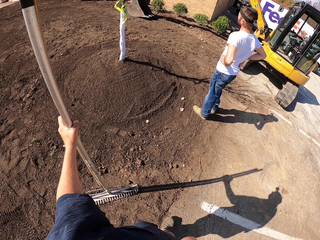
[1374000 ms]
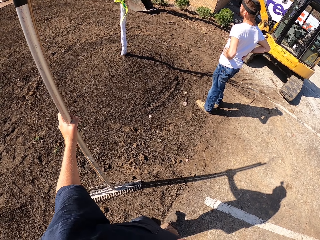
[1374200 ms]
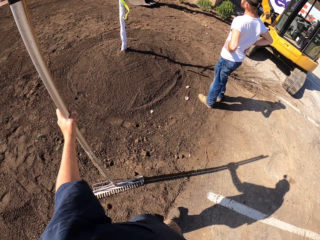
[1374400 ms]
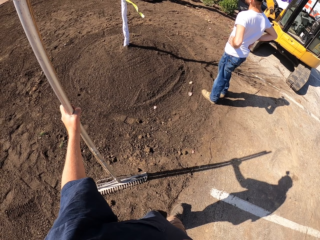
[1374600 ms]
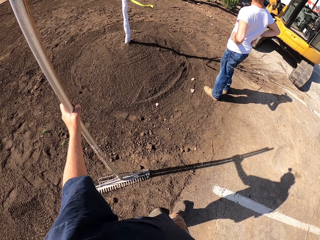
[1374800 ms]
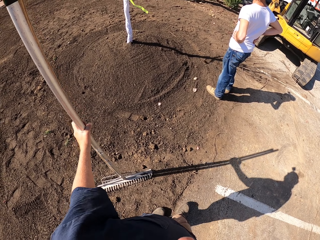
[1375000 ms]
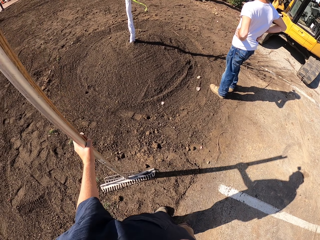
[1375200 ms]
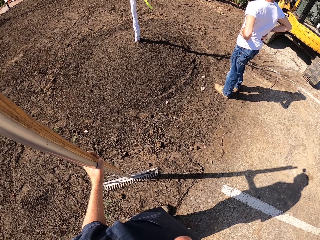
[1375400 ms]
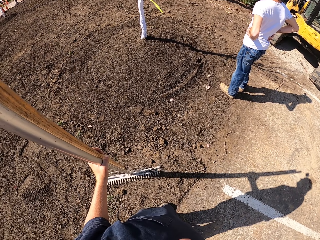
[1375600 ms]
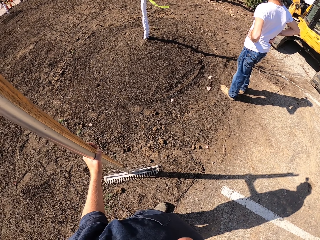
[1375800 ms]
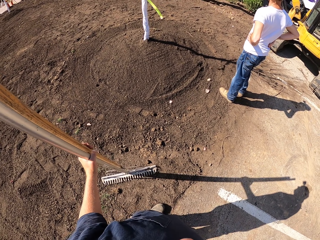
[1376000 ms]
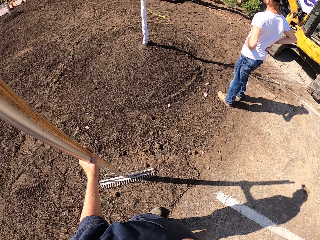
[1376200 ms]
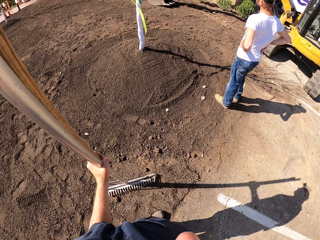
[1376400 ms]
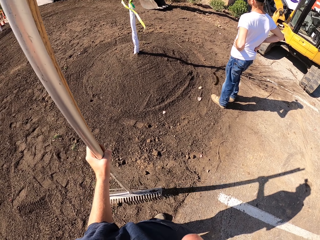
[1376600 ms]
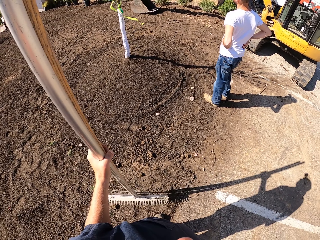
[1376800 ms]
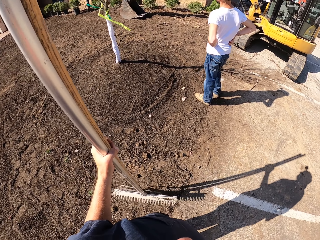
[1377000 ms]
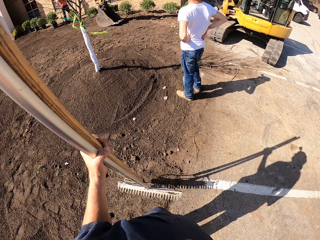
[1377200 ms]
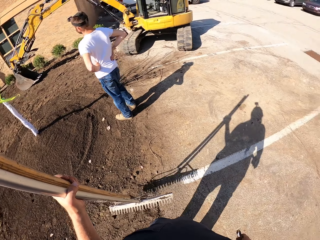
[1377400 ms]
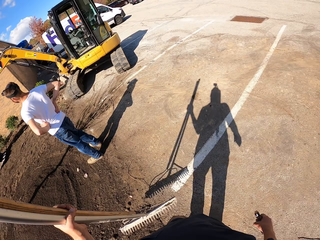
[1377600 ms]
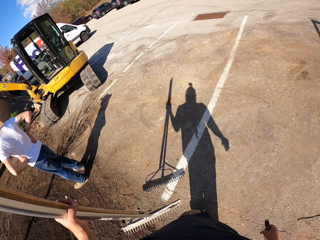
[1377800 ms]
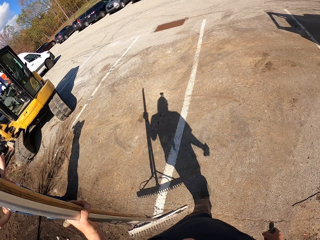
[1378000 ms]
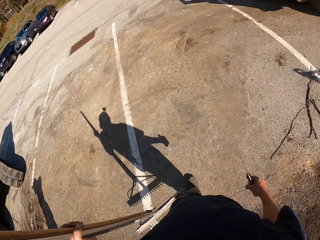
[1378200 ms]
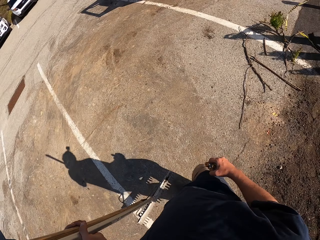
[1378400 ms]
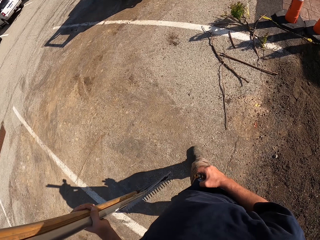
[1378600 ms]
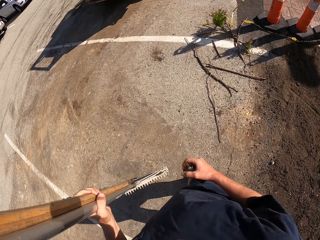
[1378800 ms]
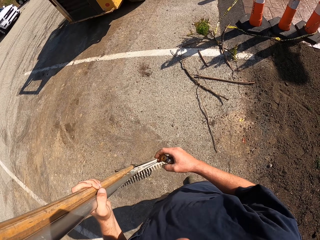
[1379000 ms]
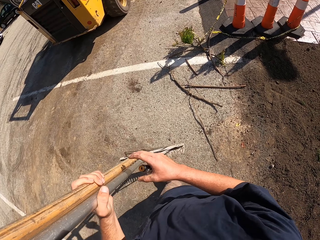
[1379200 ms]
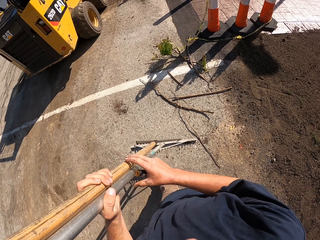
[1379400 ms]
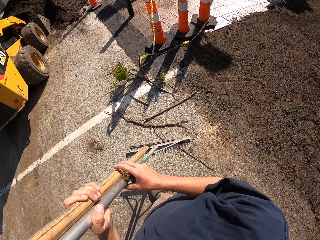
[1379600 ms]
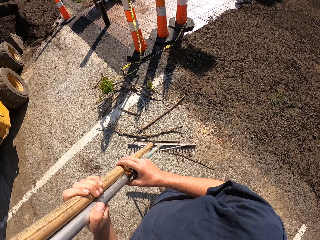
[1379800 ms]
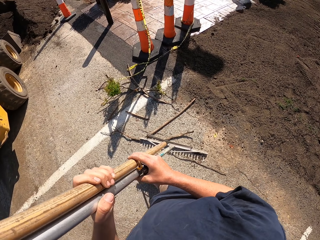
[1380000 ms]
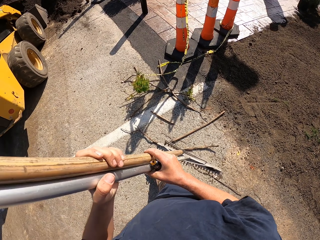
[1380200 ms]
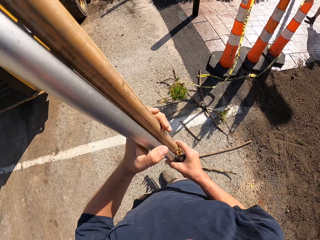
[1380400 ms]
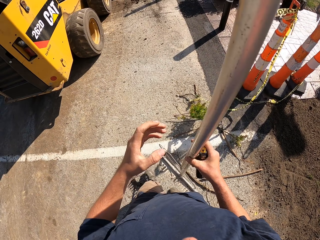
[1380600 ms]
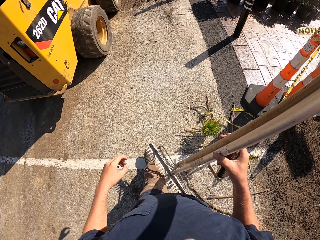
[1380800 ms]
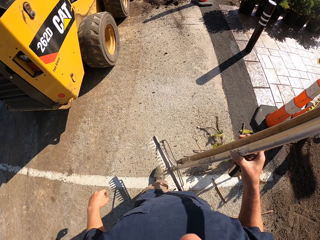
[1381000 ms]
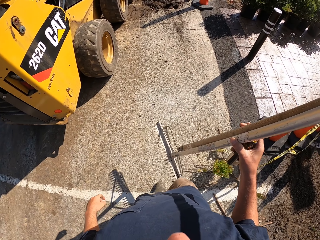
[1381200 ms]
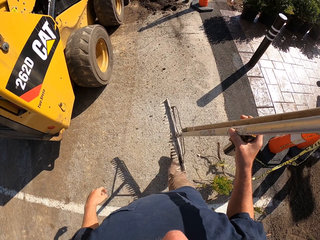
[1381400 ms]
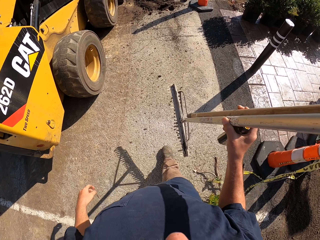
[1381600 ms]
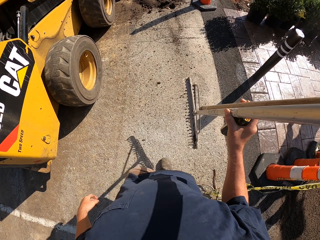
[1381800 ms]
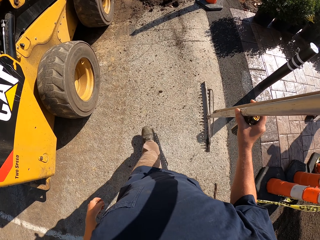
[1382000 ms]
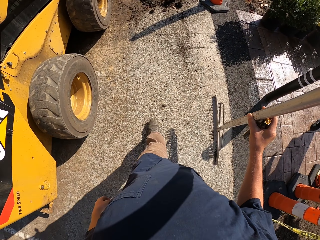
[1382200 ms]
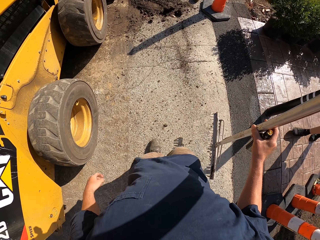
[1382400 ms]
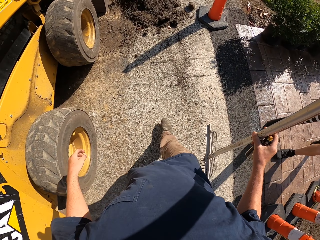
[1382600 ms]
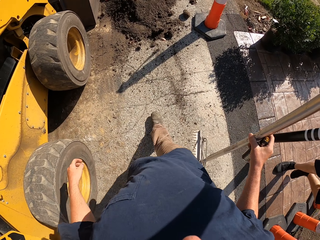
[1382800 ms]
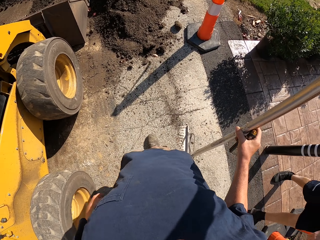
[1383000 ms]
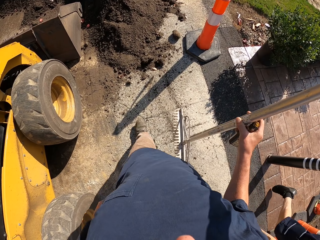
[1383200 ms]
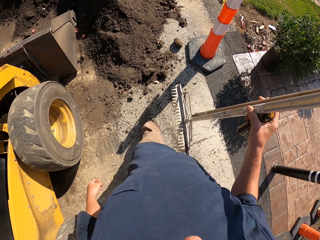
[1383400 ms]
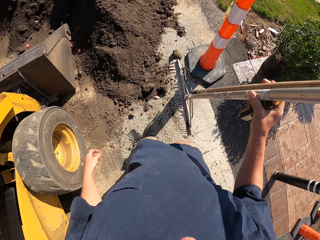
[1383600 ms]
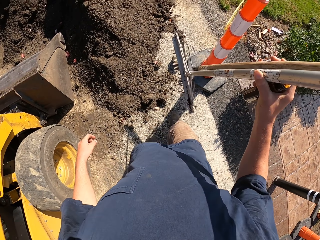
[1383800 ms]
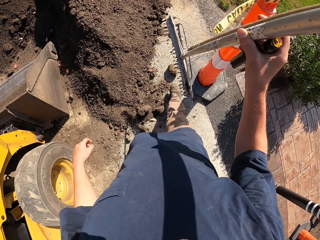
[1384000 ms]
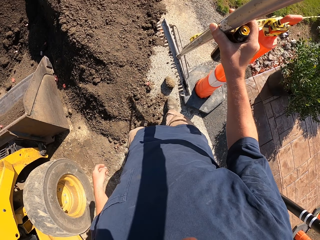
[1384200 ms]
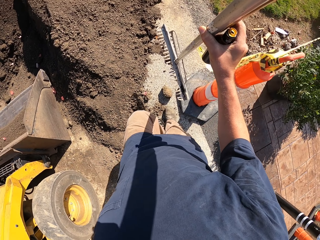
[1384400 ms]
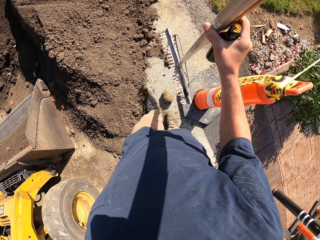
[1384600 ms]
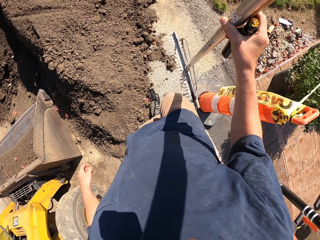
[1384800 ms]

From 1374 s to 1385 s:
The camera wearer walks on the parking lot. They look around the compound.

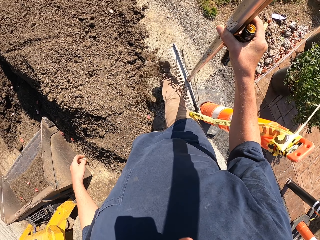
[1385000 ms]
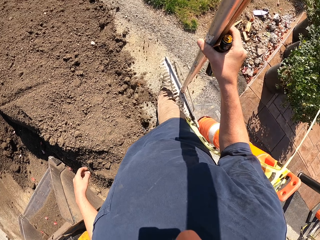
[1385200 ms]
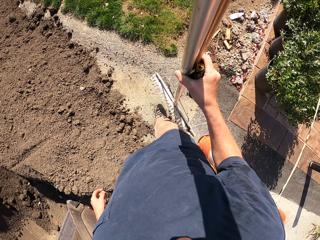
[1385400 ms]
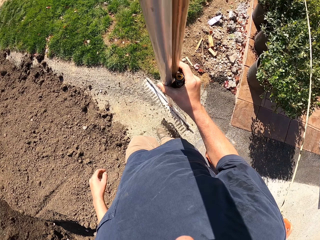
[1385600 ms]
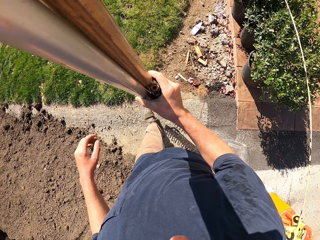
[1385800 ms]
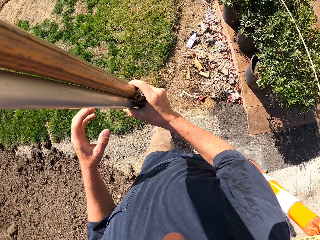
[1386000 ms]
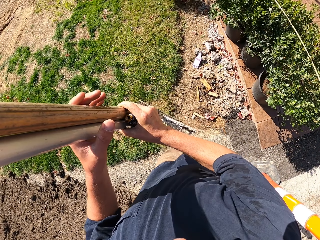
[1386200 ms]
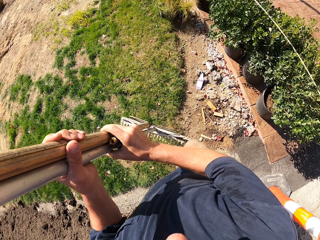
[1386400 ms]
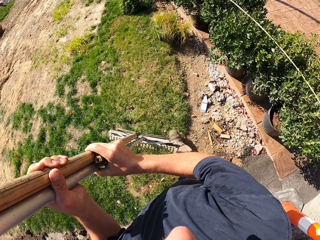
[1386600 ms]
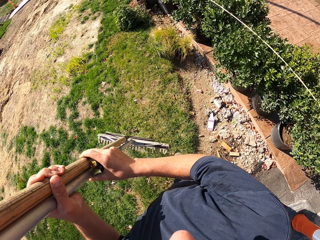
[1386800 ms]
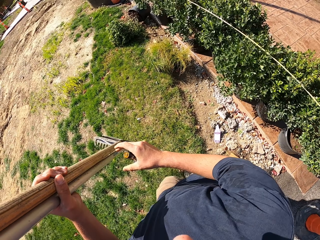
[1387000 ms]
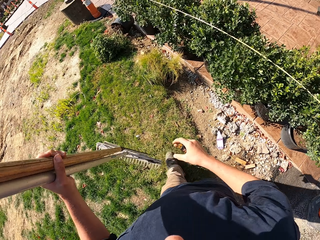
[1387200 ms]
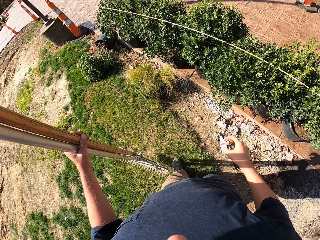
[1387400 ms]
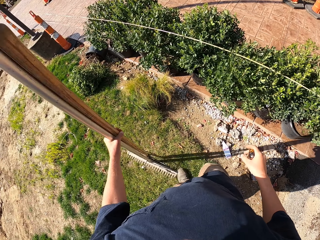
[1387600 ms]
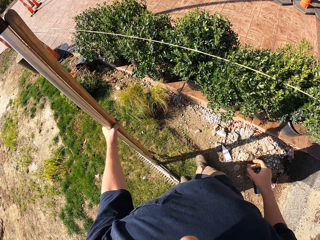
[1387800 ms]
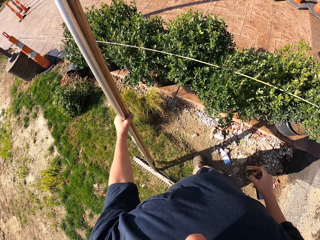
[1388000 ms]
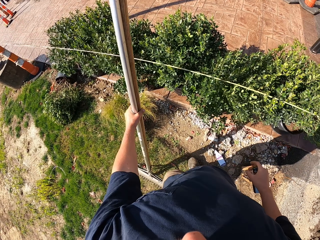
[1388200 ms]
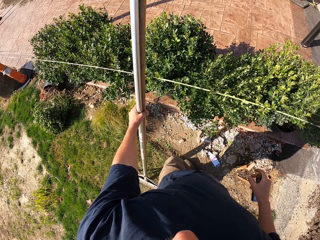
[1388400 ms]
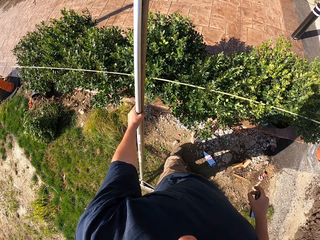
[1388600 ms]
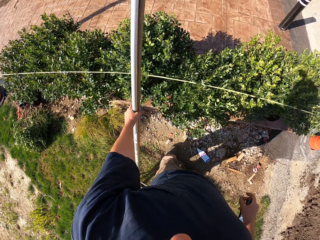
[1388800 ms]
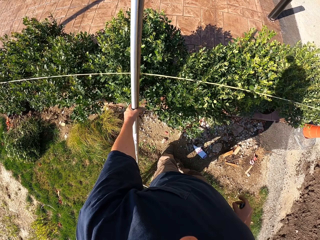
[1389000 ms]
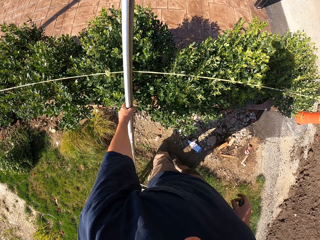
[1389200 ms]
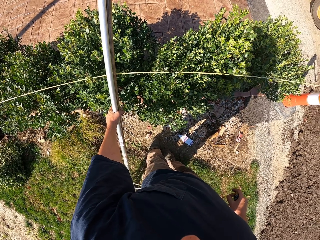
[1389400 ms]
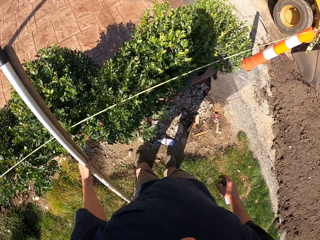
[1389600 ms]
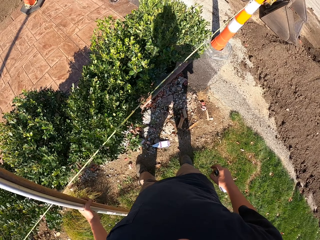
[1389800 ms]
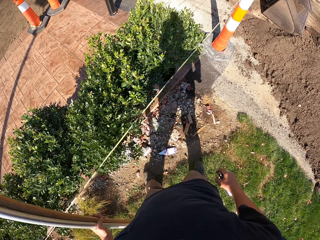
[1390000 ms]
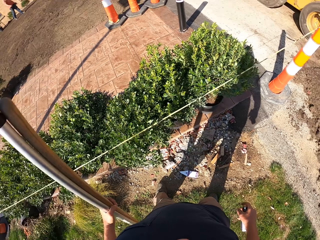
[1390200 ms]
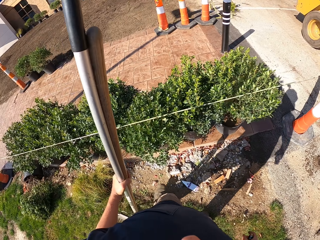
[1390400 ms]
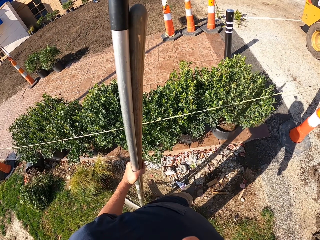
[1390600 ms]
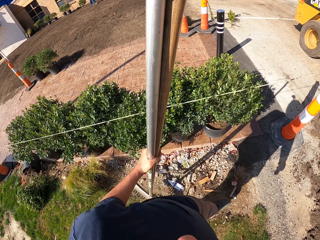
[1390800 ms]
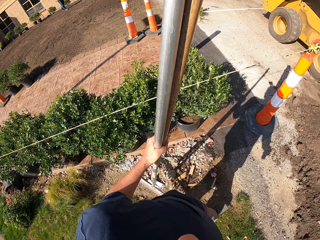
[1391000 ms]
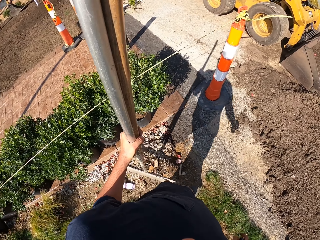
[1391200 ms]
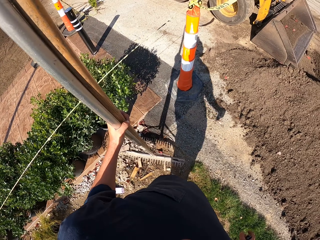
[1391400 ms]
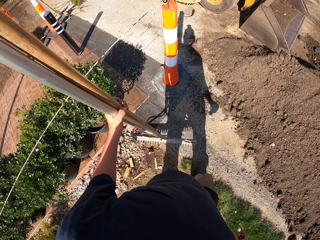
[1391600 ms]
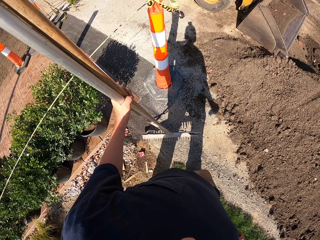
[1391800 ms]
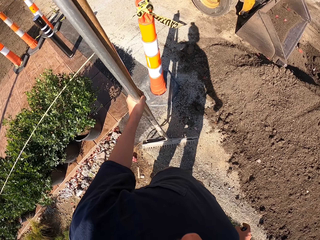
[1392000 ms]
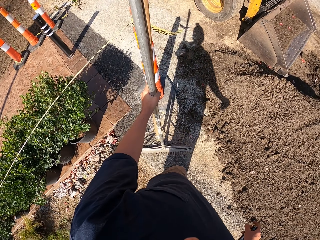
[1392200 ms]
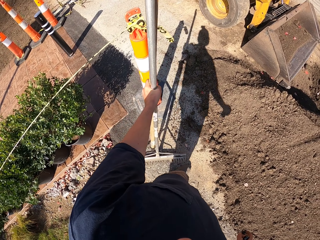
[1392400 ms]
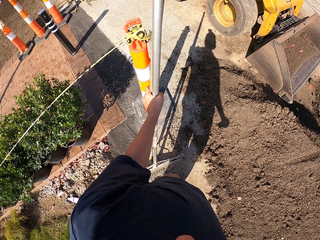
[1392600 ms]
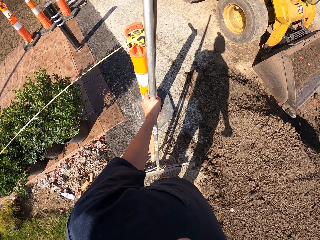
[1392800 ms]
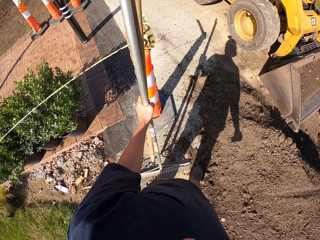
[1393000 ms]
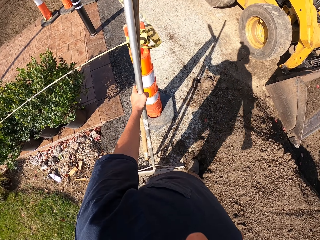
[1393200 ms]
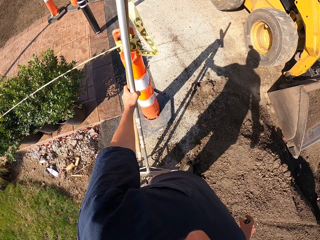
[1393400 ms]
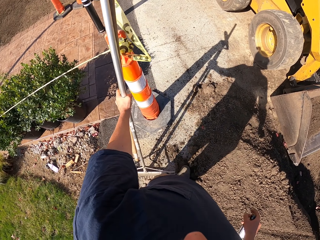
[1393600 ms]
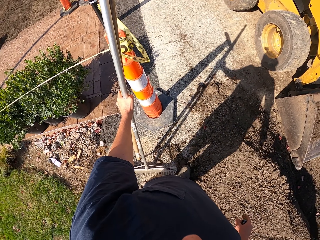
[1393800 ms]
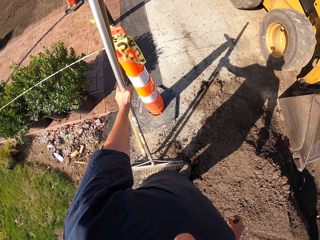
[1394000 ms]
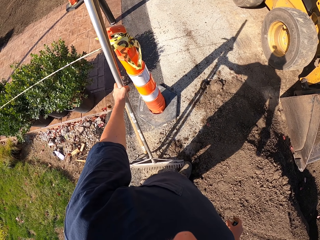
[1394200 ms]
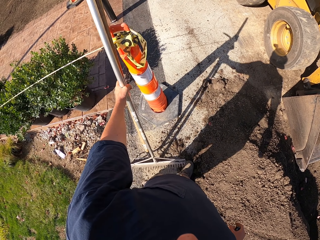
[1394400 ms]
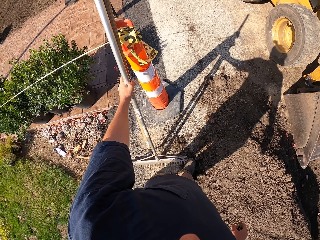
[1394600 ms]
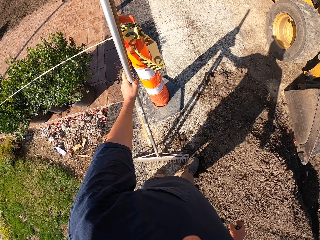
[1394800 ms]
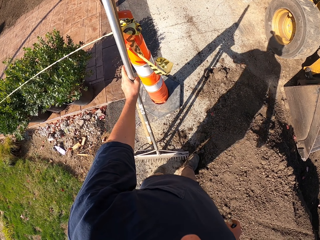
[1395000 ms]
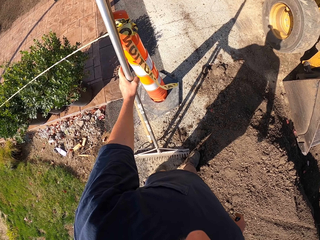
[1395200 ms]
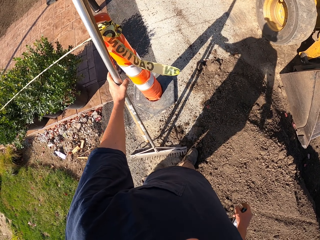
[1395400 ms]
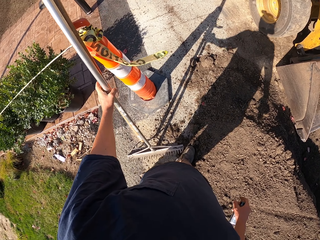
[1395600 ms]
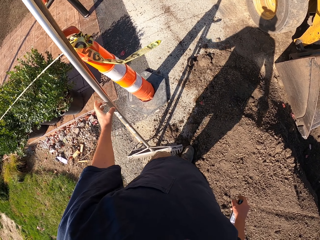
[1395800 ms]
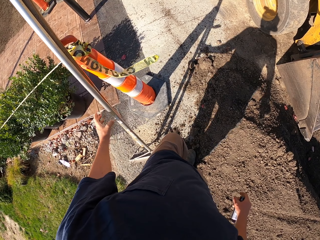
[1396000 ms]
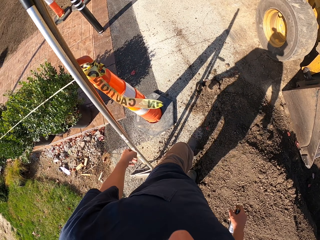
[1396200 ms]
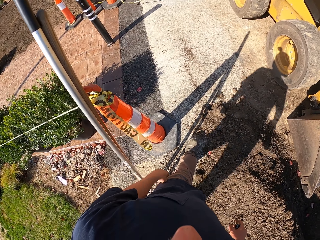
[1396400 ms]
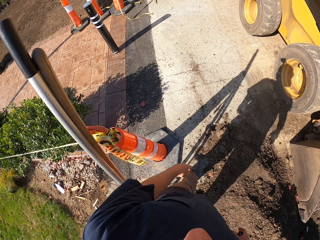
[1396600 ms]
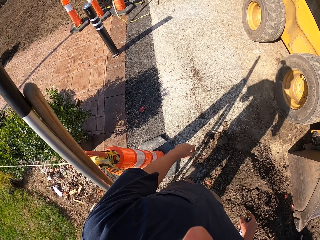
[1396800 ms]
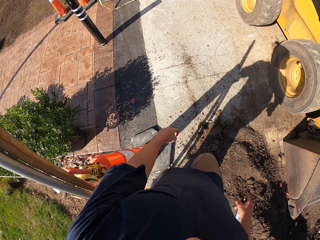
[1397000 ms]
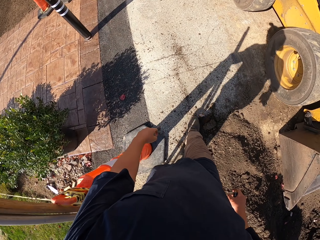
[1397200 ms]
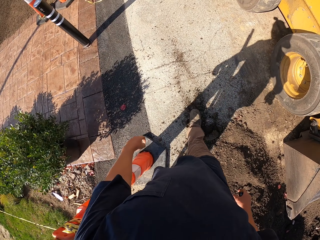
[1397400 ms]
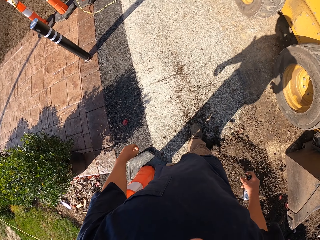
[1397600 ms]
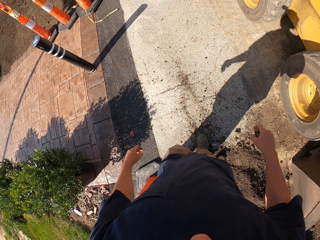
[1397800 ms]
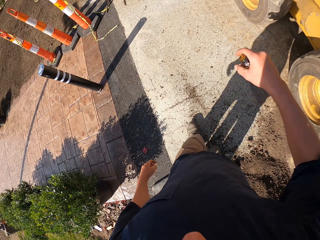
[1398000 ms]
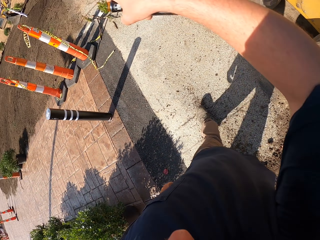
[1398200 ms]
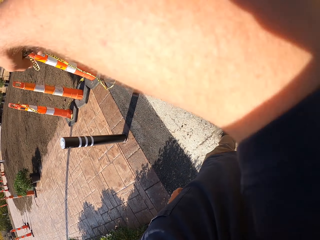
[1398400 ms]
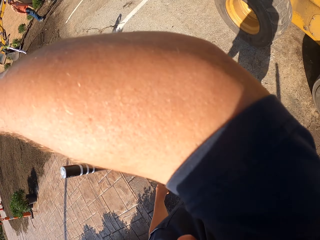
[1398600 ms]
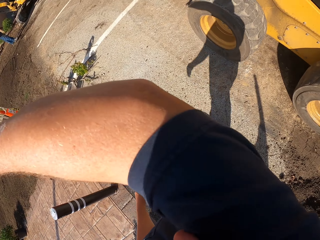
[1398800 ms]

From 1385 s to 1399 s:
The camera wearer leans the rakes on the rope. He looks around the compound. He removes the rakes from the rope. He walks around the compound. He leans the rakes on the pole. He walks around the compound. He wipes his face with the right hand.
